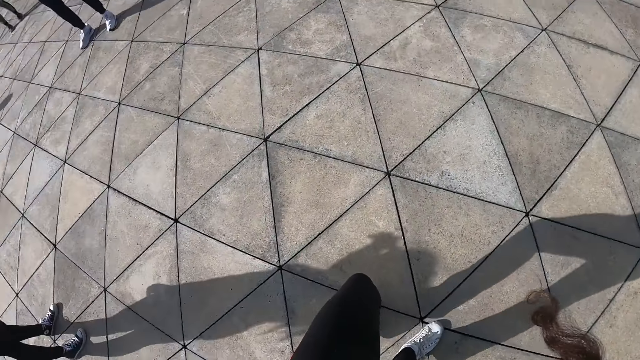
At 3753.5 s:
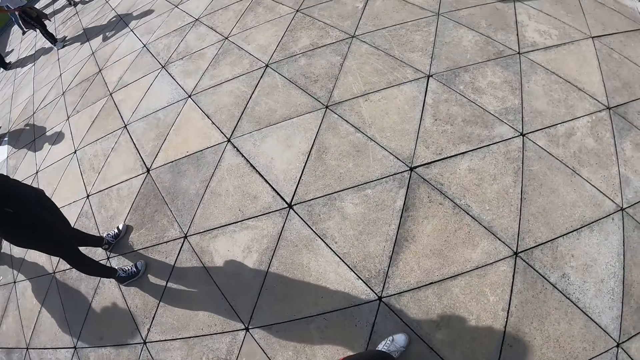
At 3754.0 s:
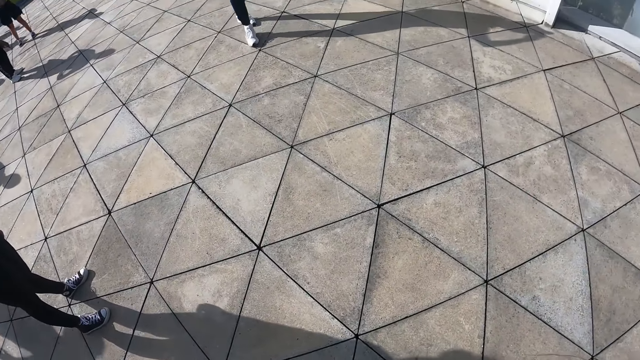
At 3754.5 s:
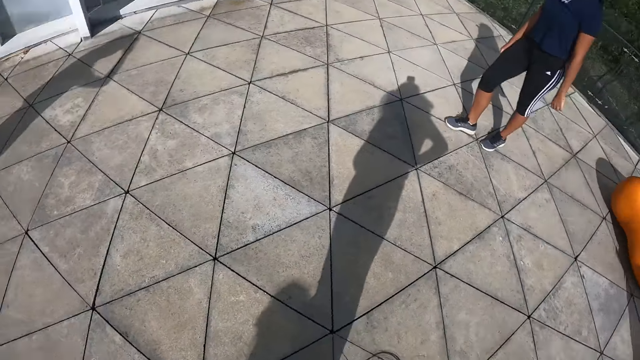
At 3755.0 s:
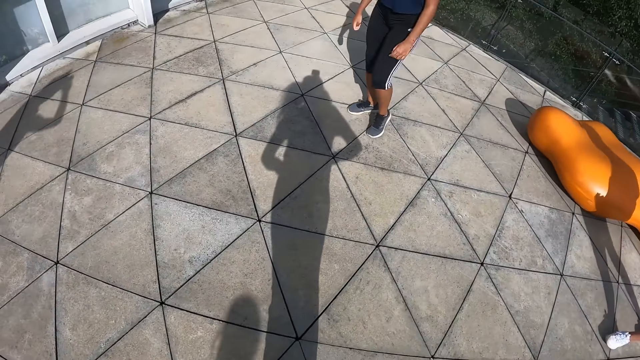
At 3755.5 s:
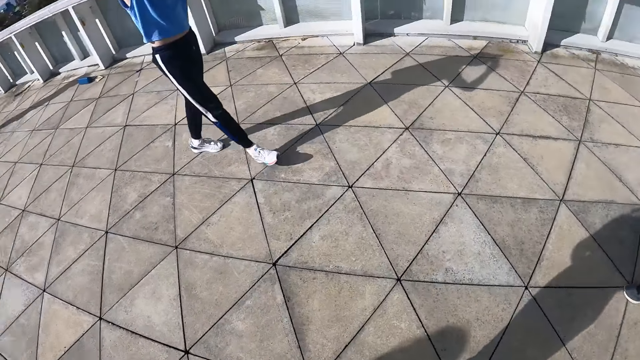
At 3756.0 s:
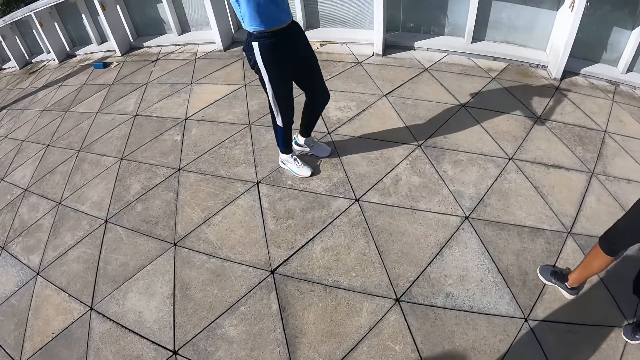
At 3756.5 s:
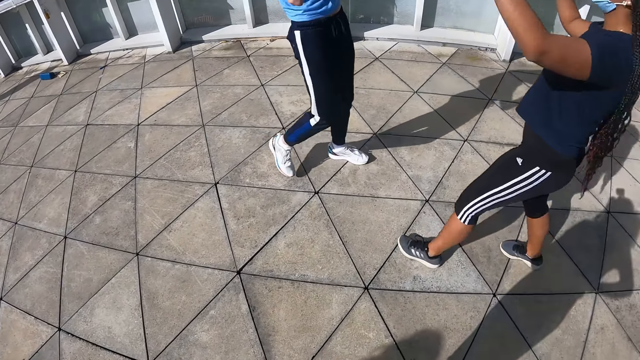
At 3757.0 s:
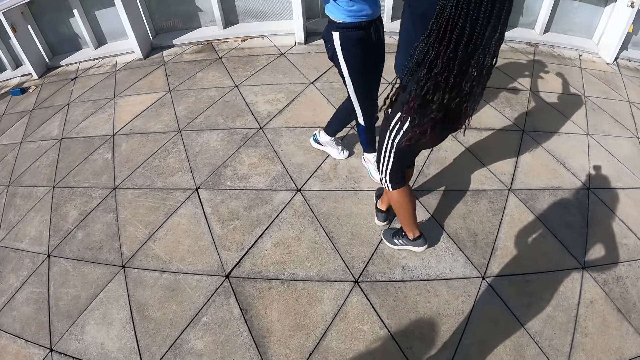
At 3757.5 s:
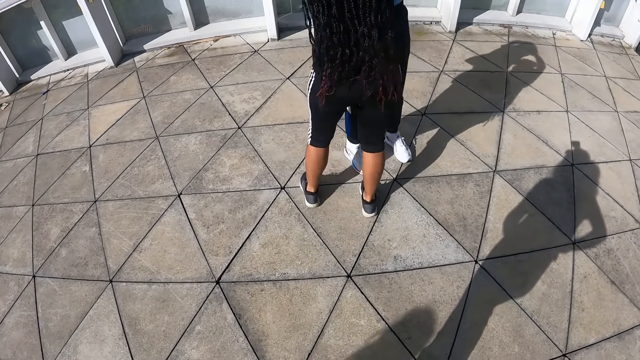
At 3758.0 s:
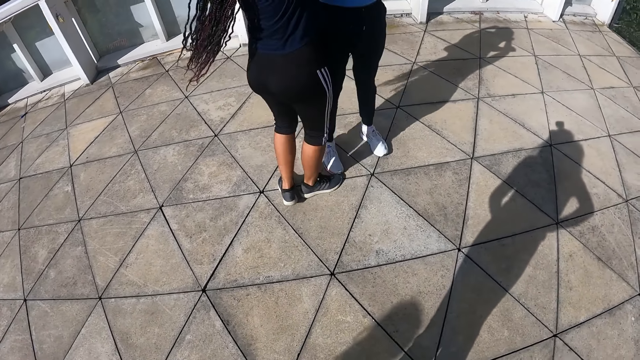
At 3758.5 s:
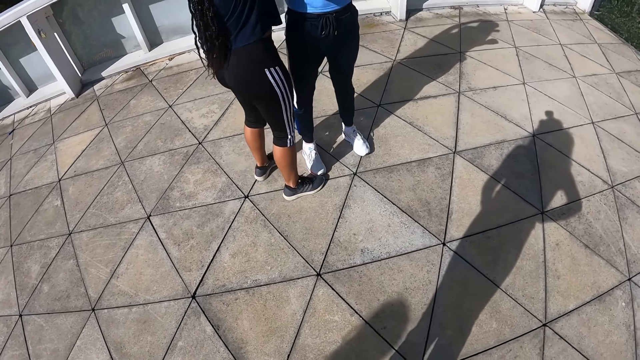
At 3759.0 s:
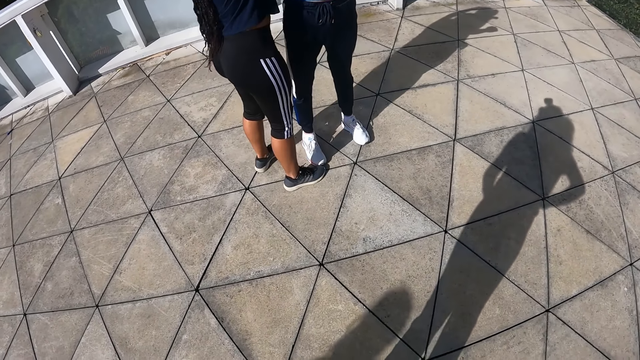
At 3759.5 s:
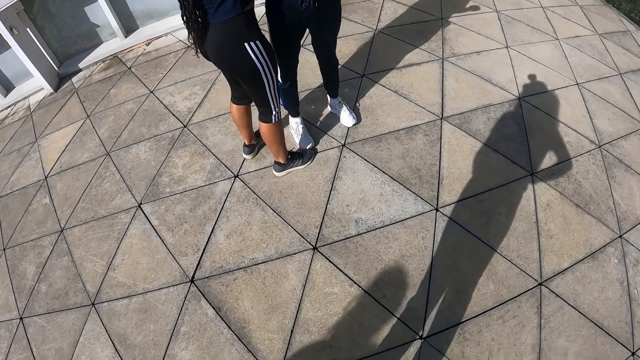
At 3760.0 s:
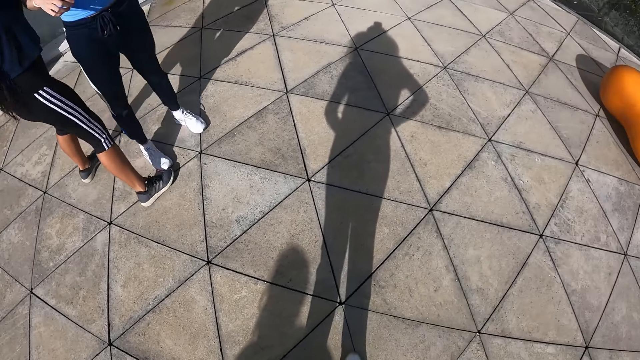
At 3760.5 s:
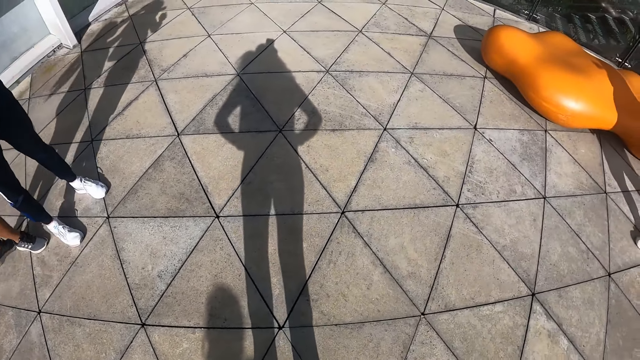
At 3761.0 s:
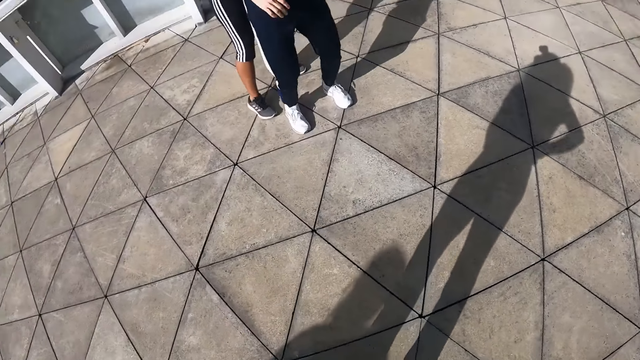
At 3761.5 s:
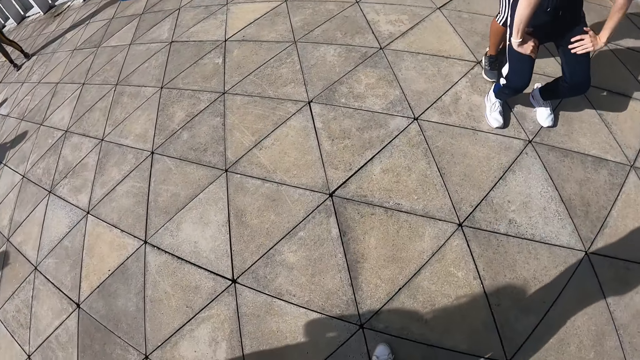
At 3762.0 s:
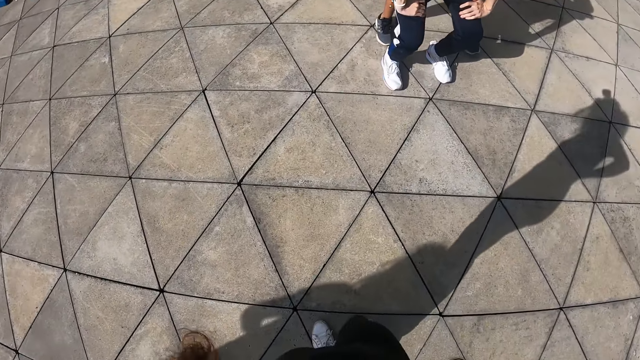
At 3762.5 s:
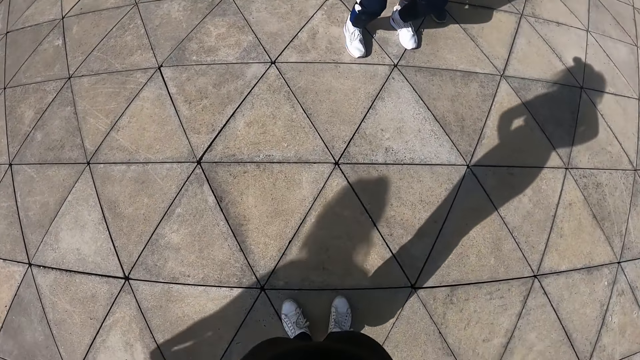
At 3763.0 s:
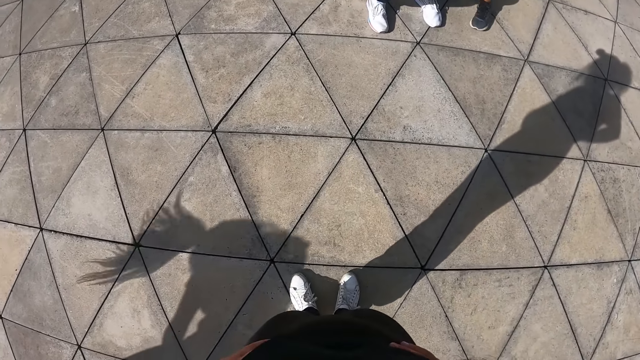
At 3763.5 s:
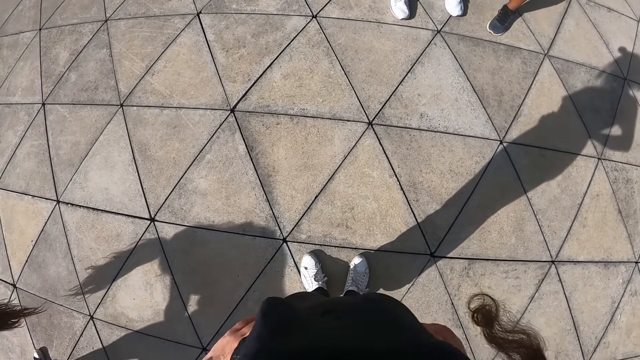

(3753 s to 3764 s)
A woman converses with a man.

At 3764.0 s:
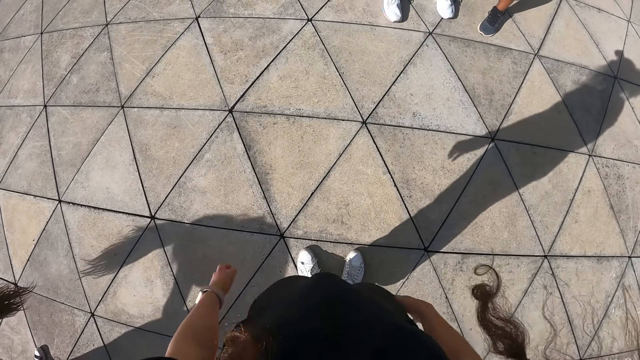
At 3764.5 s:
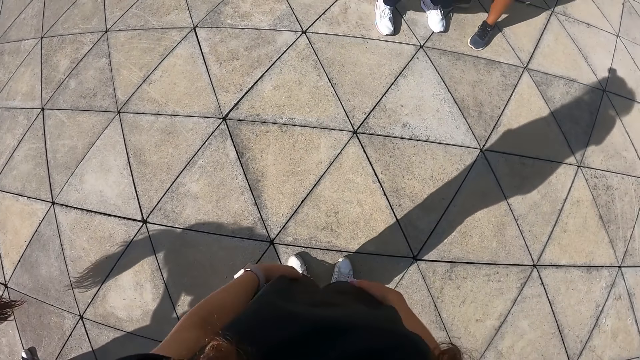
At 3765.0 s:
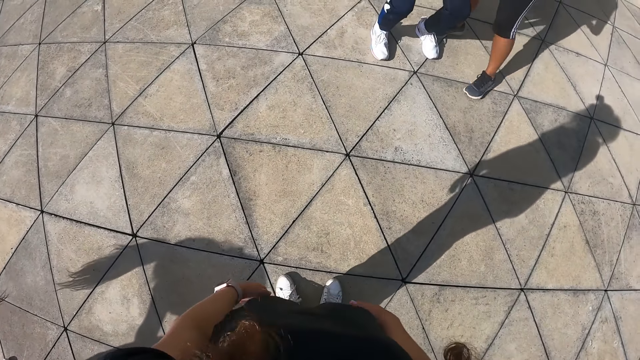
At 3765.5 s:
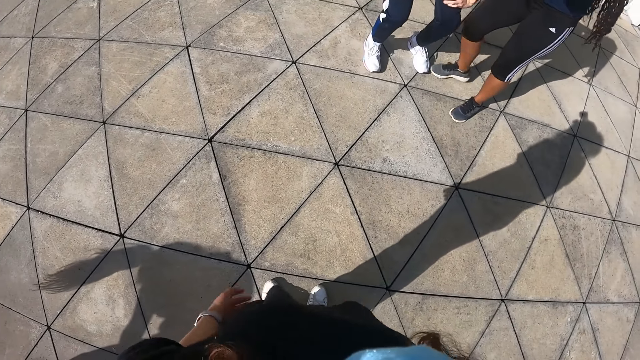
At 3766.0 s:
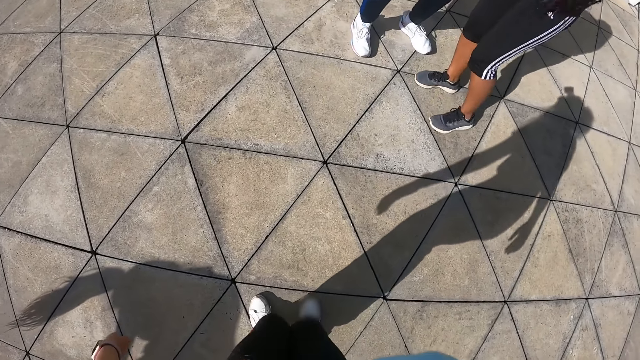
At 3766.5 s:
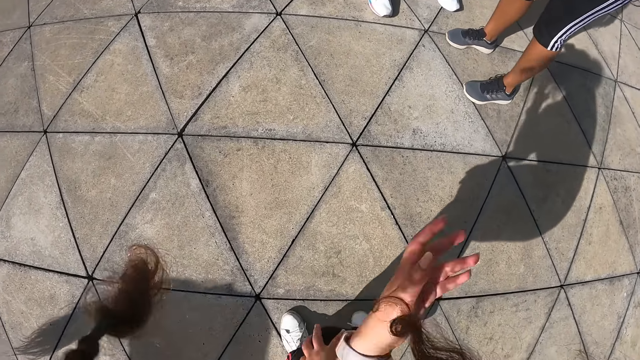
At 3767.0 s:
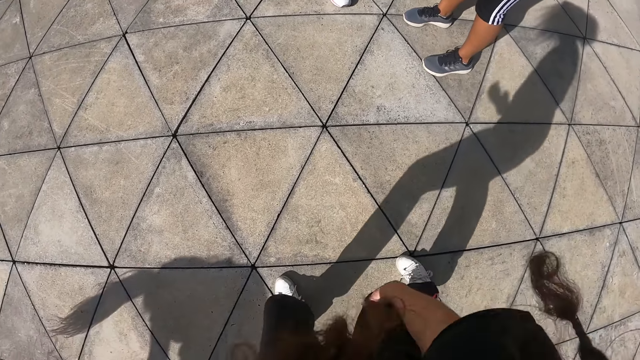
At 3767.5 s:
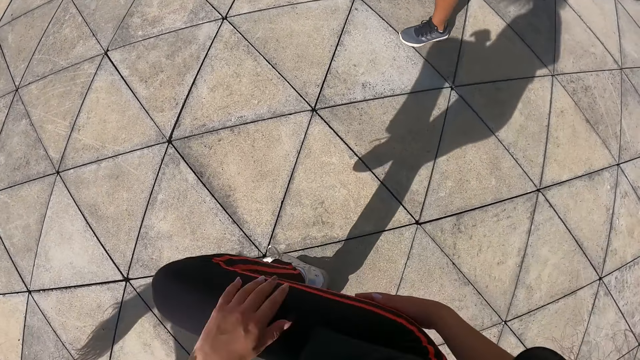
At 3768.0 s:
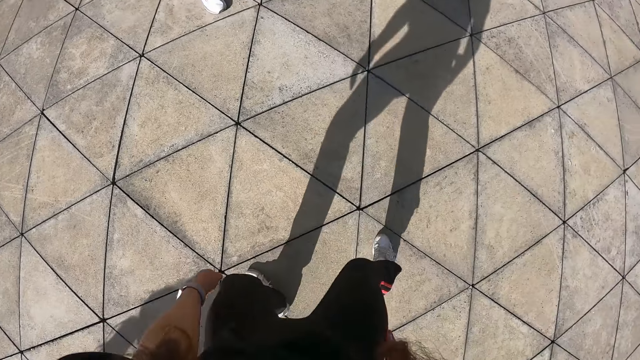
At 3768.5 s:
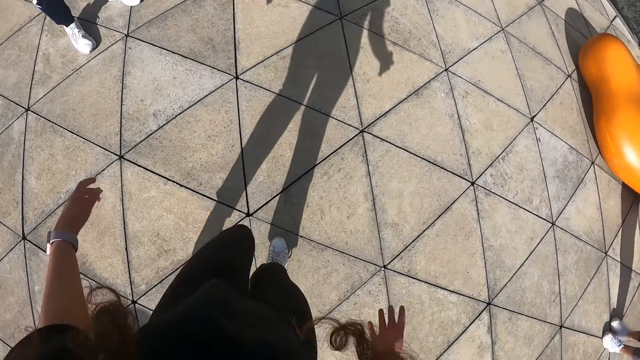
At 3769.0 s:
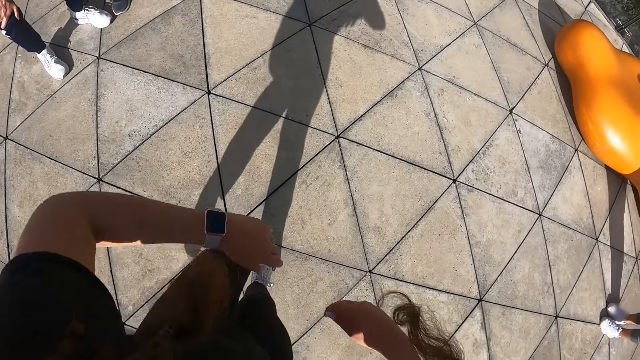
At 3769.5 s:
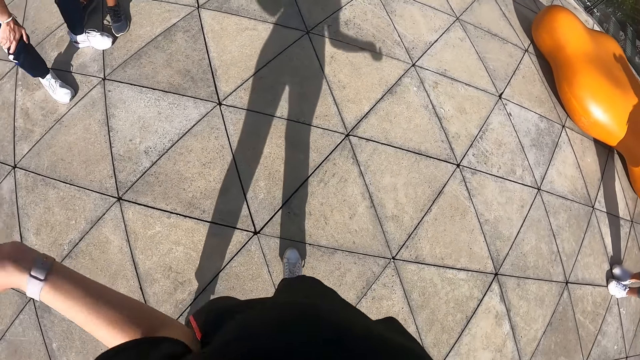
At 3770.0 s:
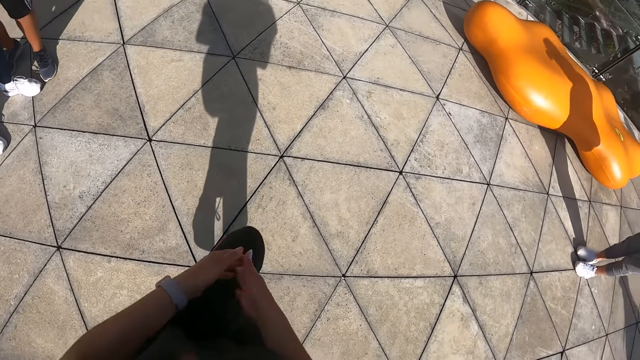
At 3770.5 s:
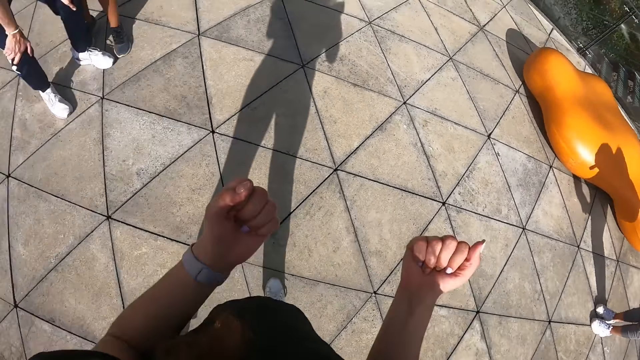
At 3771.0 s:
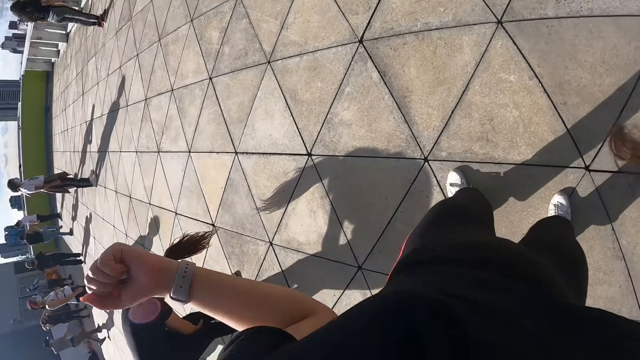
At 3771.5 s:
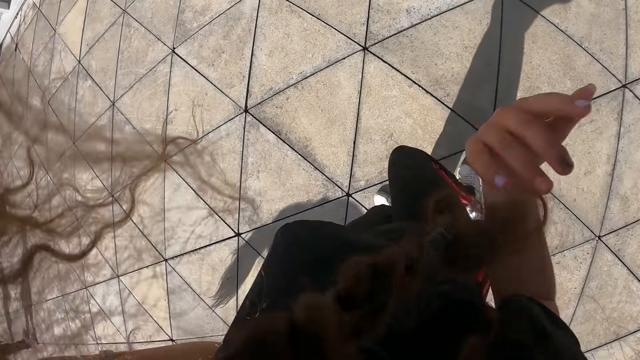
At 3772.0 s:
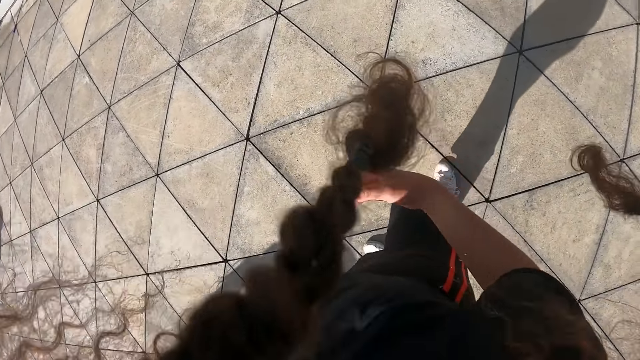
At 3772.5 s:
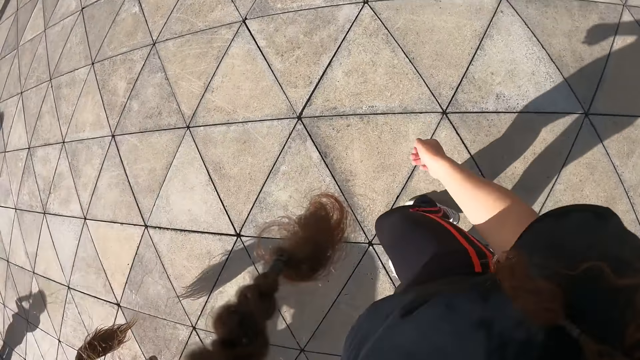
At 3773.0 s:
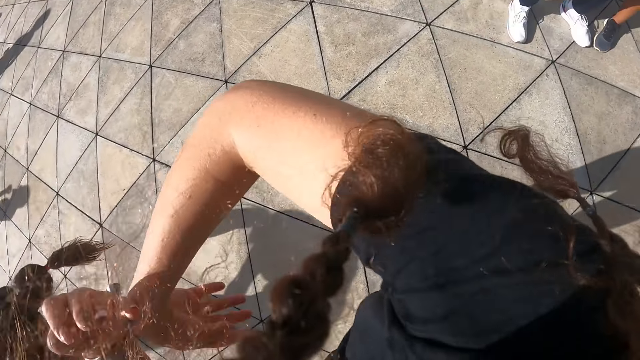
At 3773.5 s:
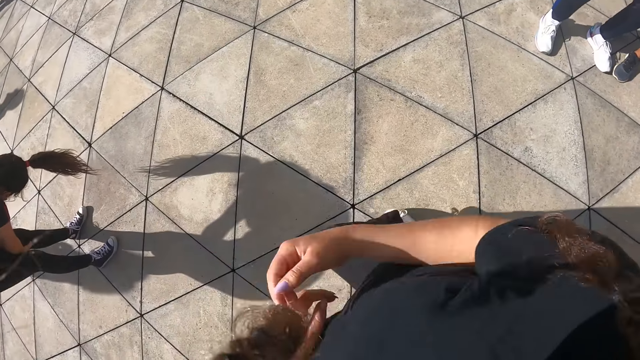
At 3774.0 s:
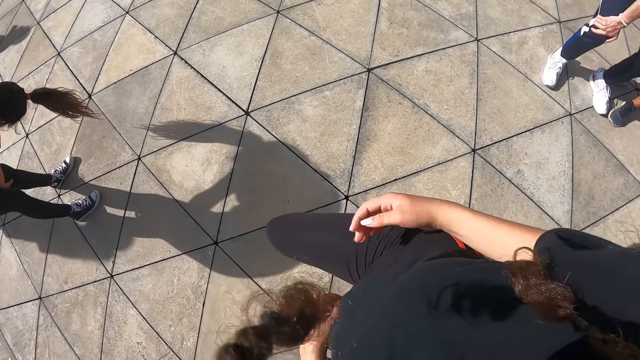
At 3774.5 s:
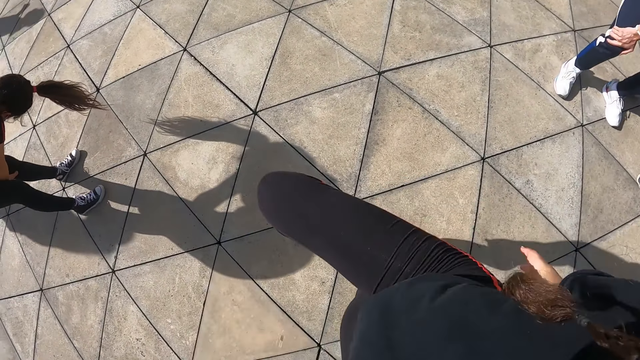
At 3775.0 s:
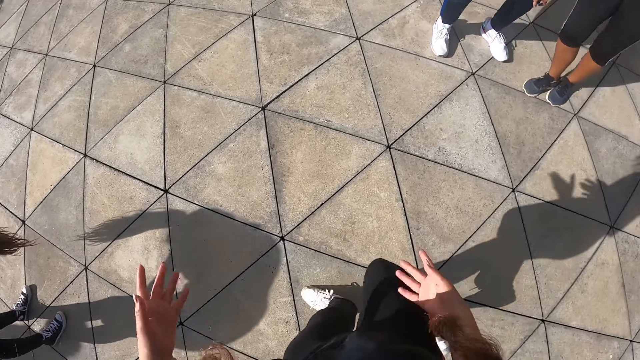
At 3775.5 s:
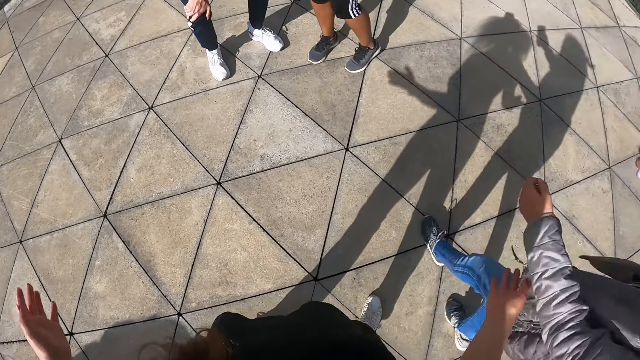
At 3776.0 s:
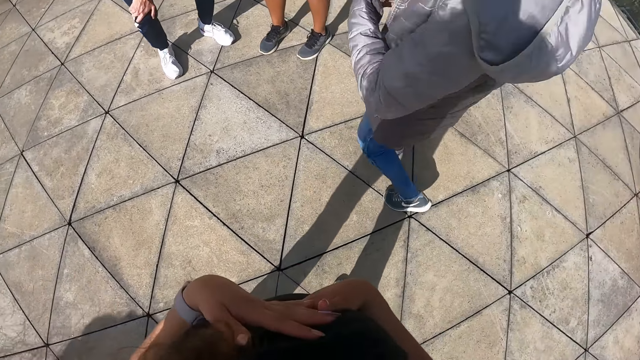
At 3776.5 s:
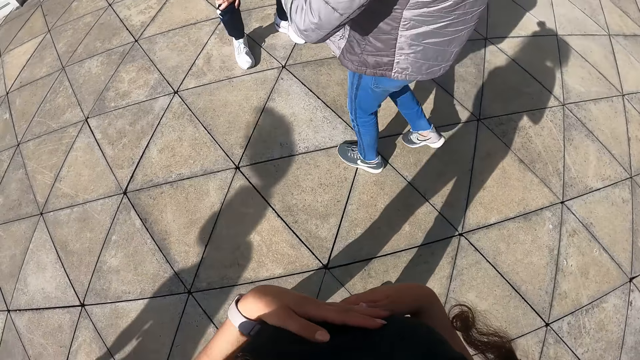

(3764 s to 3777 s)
The camera wearer dances.
